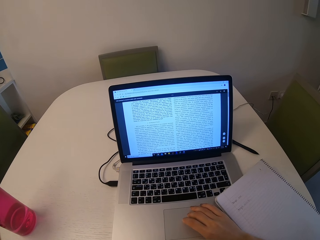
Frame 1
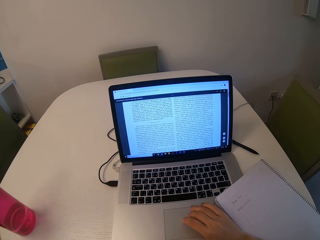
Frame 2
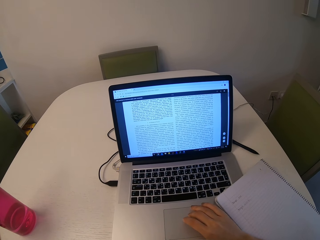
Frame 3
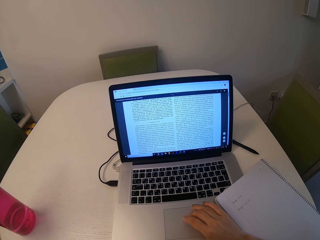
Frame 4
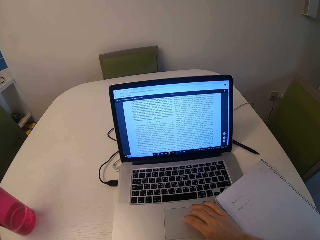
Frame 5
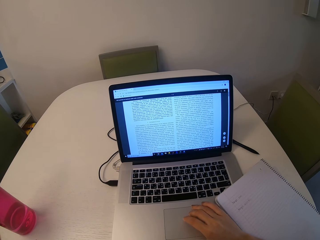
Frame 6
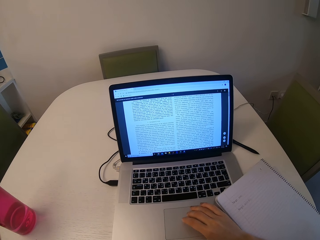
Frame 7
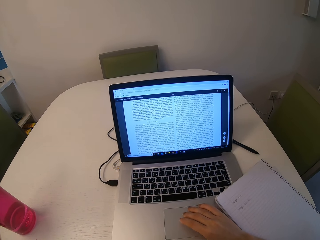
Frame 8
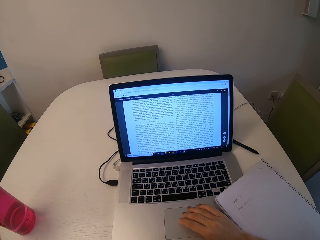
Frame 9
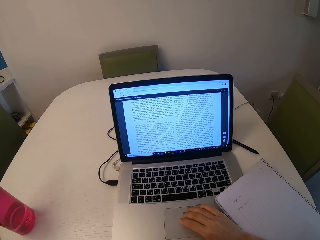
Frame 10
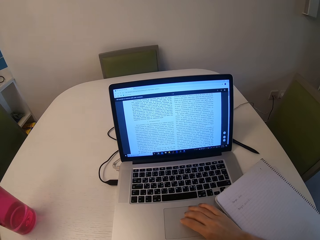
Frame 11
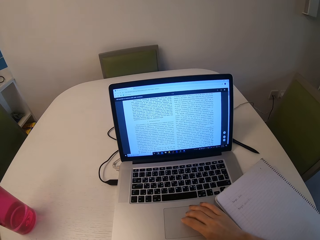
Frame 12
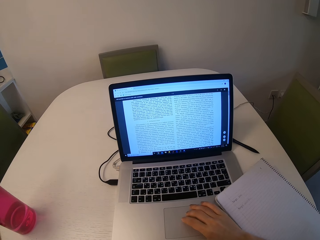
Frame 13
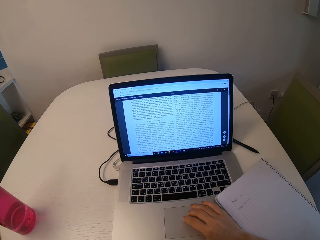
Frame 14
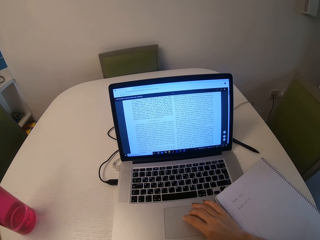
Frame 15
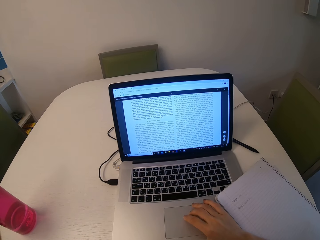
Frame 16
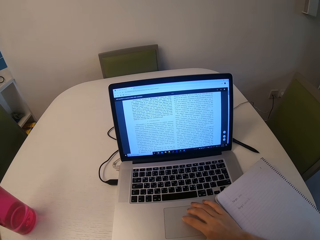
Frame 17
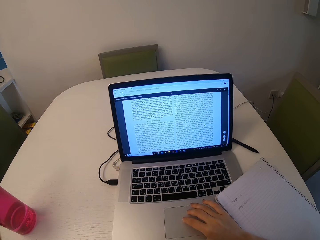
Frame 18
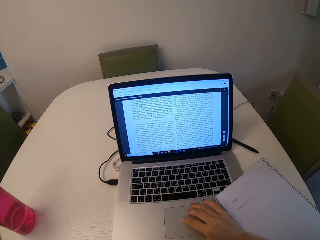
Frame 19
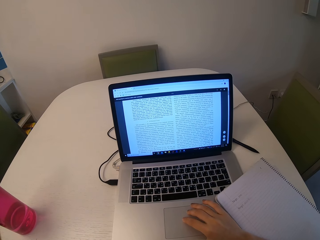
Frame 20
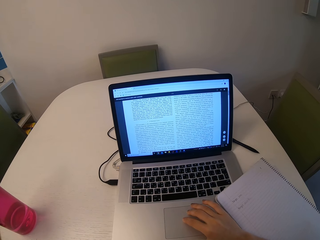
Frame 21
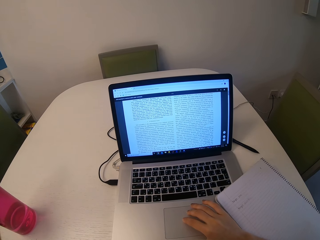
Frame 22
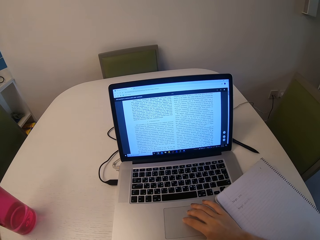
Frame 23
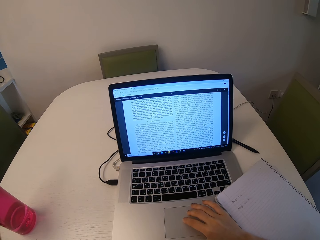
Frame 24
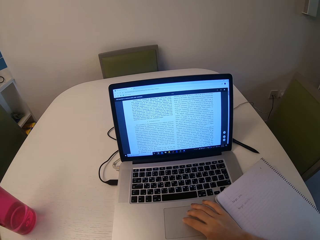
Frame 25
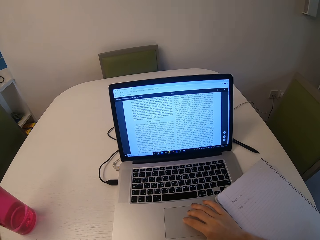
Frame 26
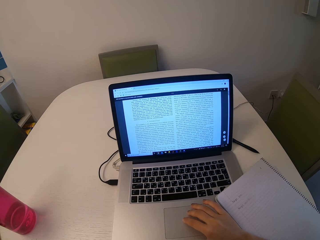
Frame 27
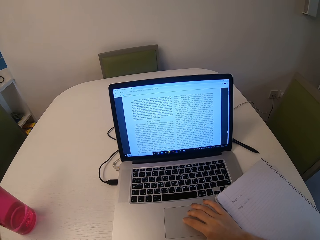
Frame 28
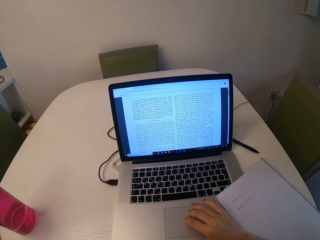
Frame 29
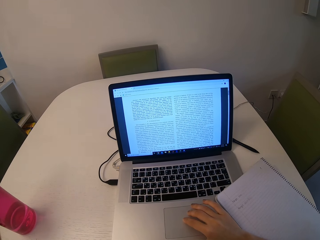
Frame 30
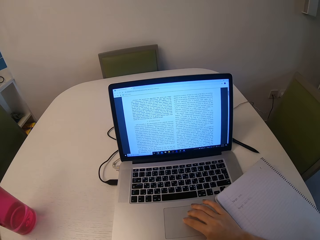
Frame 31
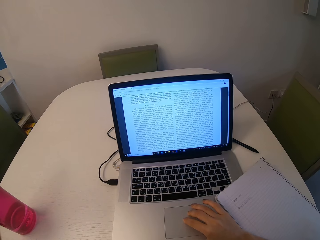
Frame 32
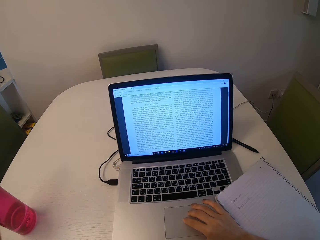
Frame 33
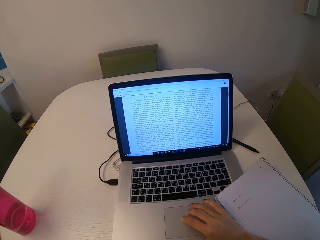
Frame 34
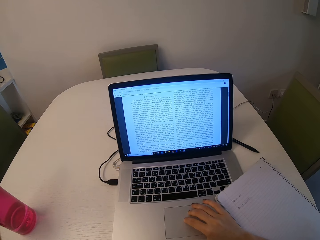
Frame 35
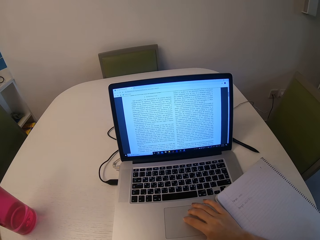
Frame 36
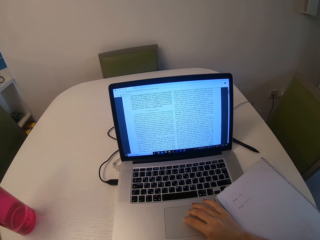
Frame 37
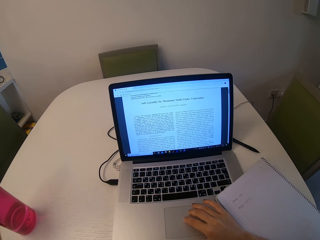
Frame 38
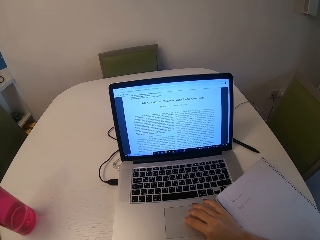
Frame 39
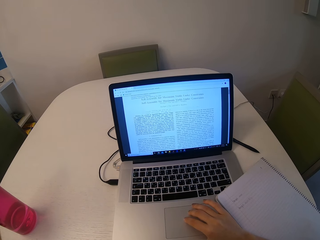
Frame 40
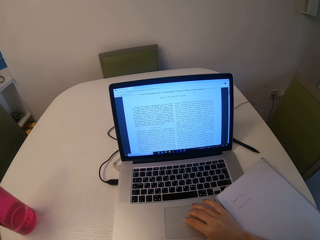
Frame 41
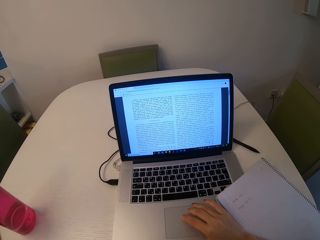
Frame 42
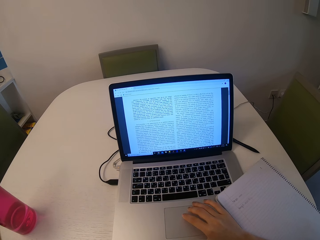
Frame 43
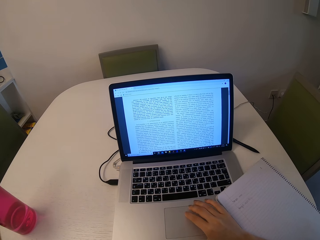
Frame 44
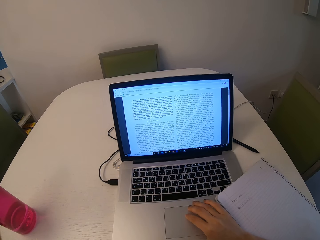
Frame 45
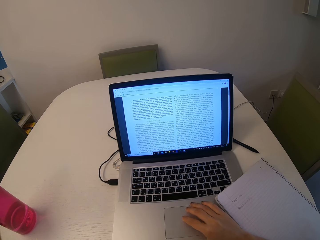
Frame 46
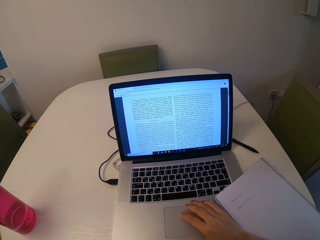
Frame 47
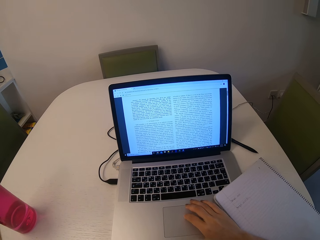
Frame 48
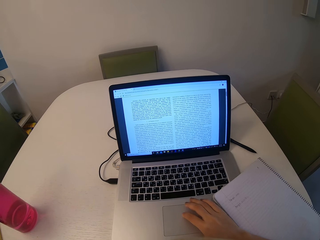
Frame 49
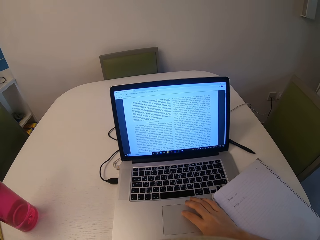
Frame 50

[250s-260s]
The camera wearer scrolls on the document on the laptop.

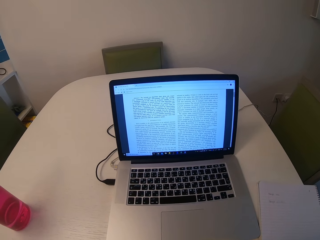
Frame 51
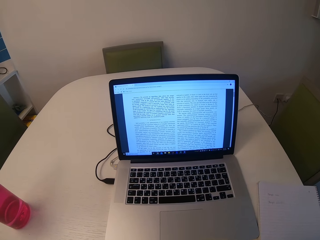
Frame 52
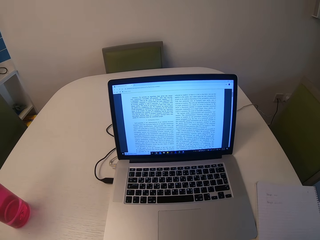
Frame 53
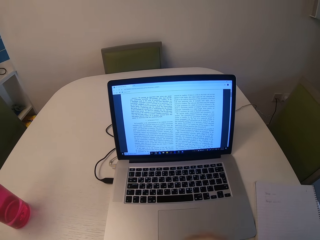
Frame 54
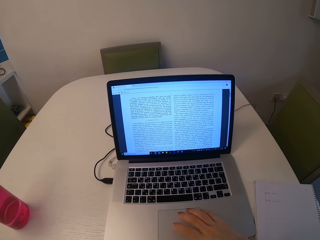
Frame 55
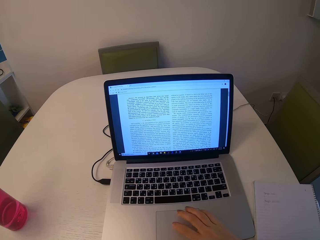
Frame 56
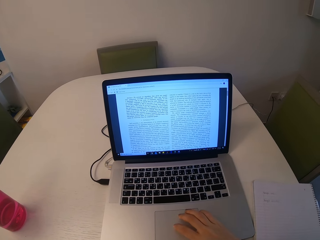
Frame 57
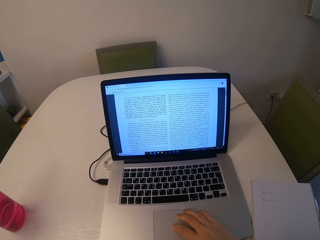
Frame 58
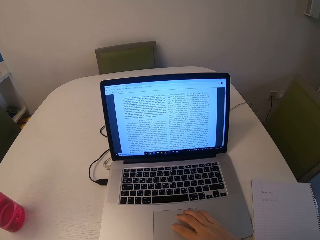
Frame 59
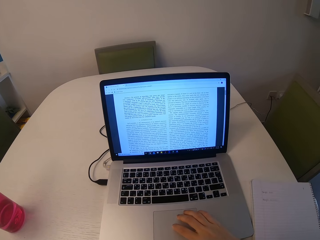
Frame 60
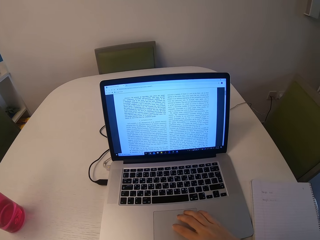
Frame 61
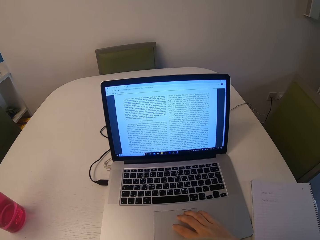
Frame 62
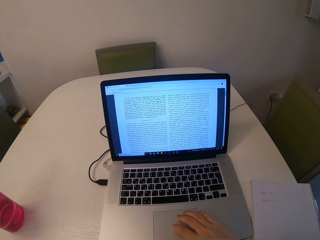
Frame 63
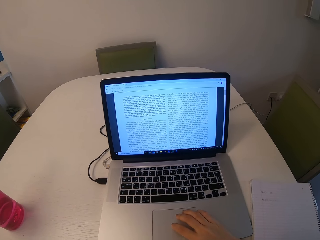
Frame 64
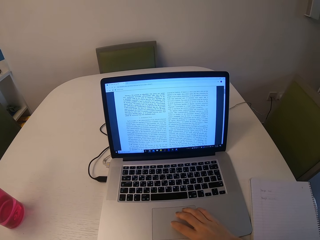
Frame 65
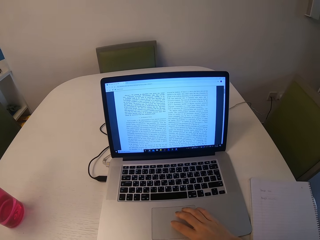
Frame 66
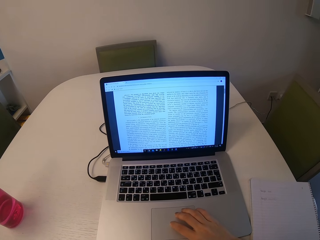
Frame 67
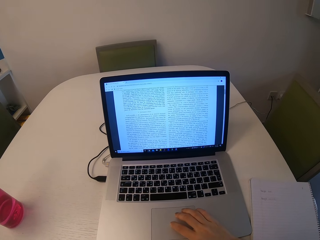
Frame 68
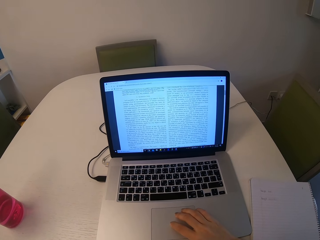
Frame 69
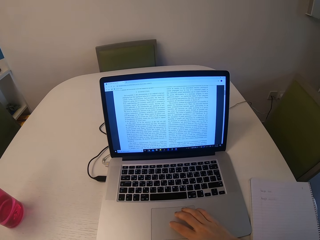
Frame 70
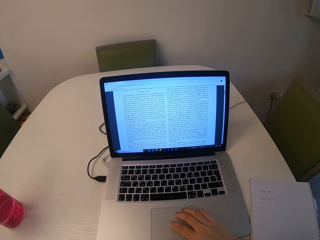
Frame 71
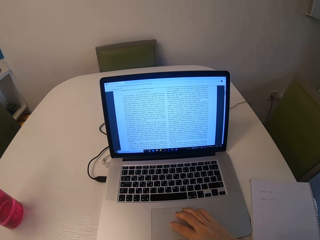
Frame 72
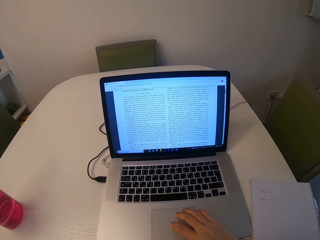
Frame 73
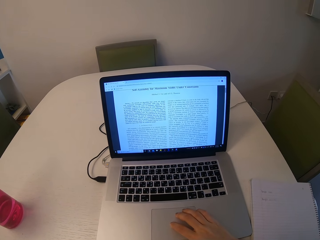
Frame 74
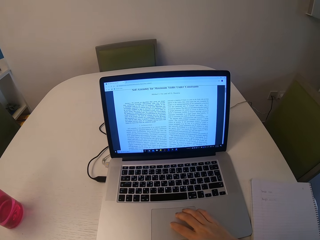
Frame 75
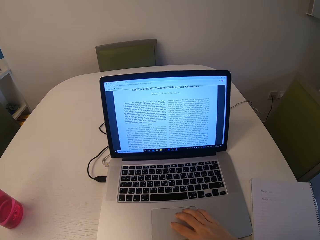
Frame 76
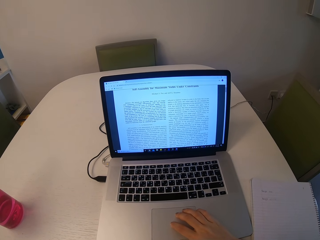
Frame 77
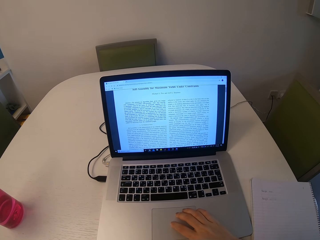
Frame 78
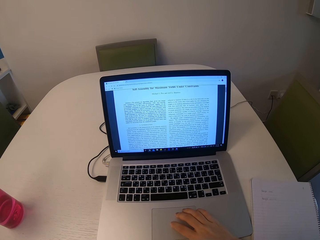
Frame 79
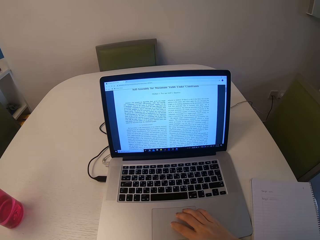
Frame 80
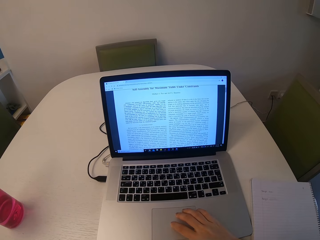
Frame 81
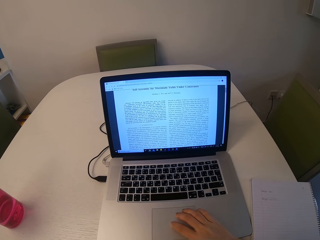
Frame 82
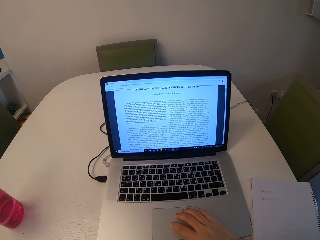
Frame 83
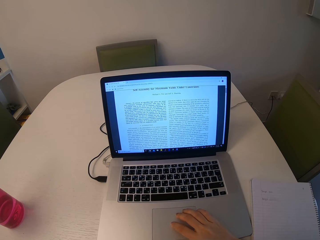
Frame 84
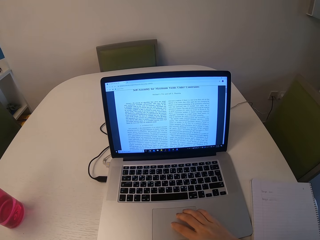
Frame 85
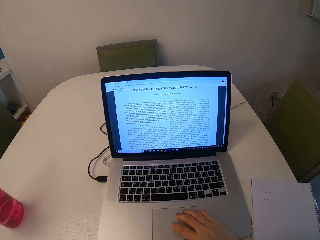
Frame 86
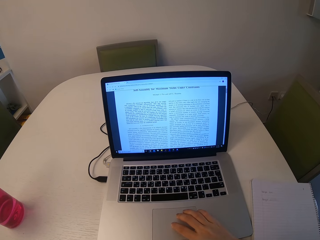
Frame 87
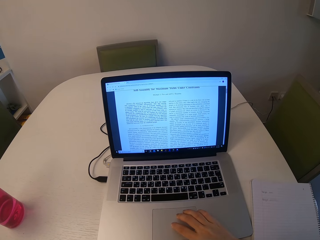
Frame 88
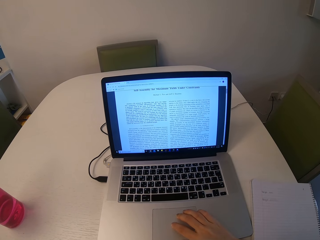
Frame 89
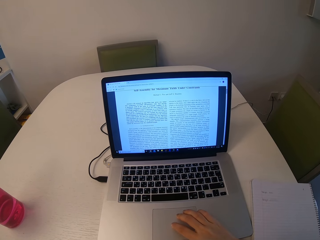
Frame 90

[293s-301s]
The camera wearer scrolls on the document on the laptop with her fingers.

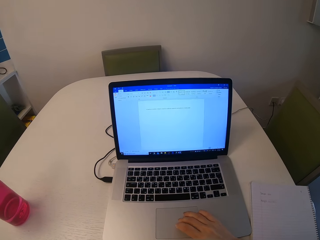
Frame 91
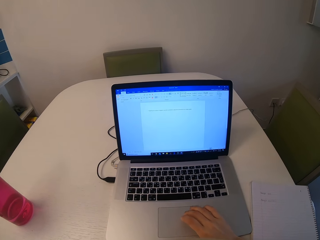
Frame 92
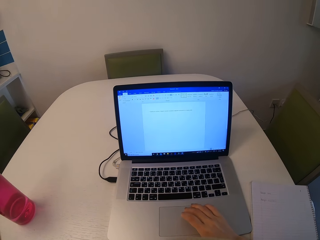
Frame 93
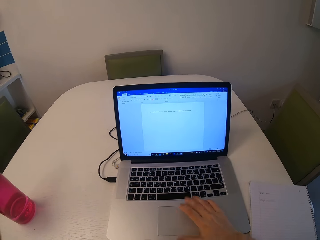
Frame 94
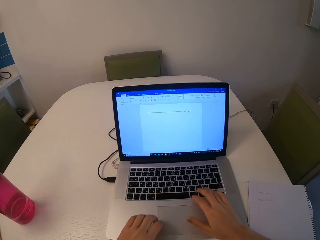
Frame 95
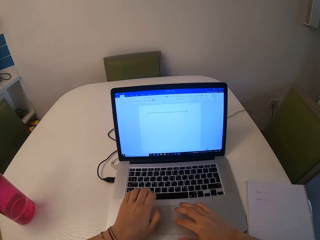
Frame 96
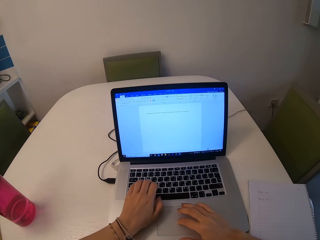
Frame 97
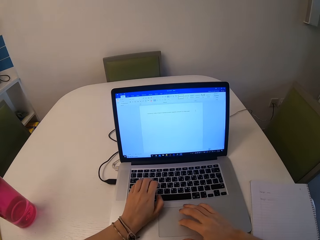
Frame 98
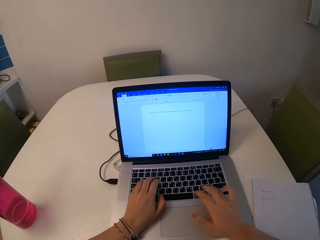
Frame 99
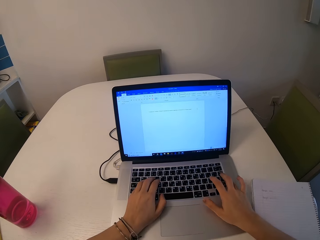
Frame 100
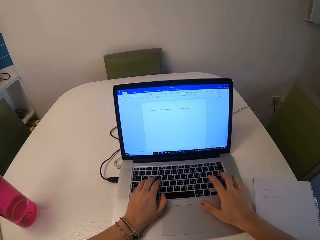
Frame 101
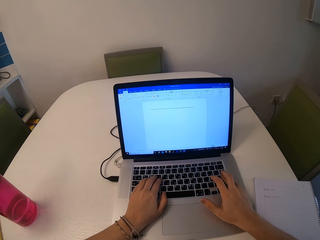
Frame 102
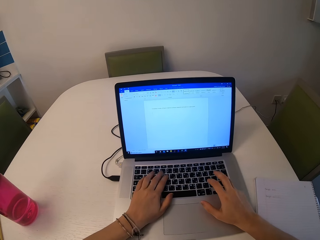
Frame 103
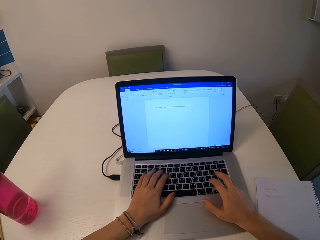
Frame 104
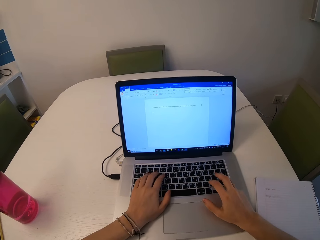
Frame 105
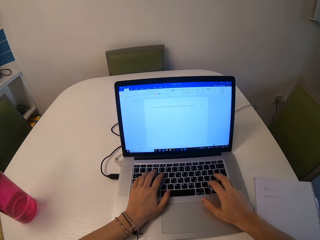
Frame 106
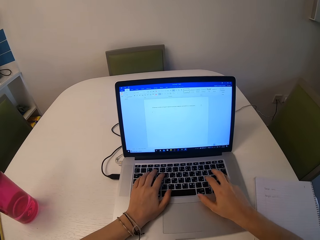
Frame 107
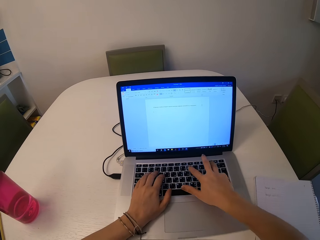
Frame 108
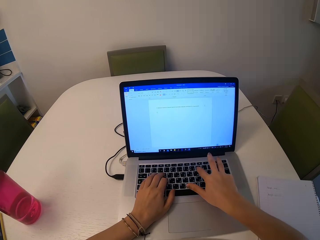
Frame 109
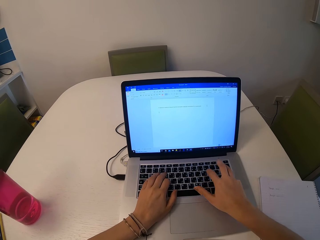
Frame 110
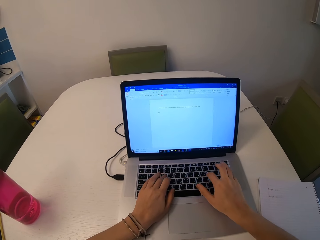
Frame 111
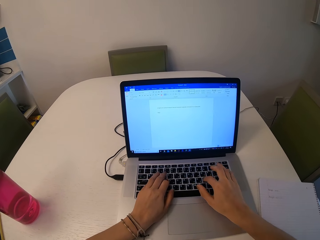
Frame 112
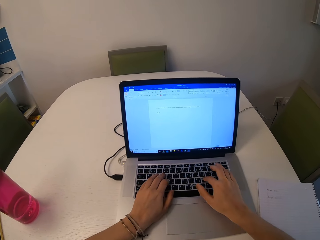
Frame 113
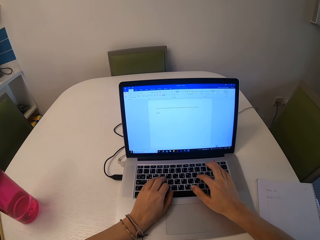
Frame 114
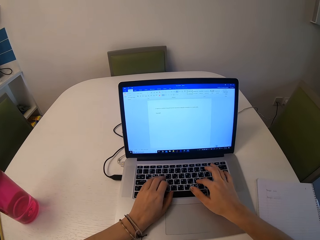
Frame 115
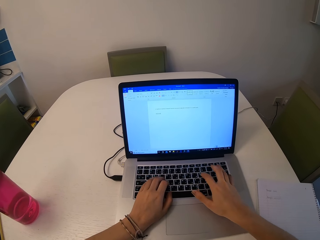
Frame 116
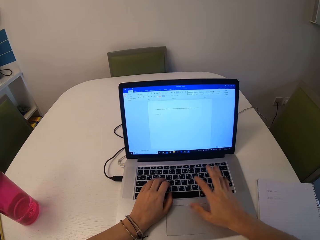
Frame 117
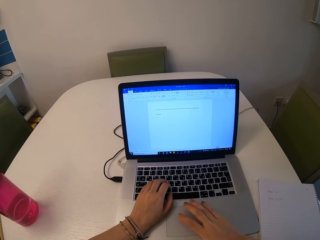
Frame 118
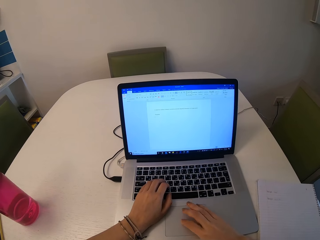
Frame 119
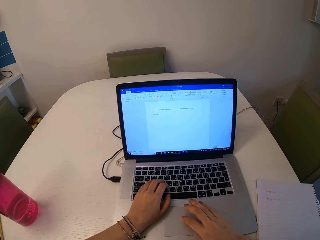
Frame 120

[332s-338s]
The camera wearer types on the keyboard.
